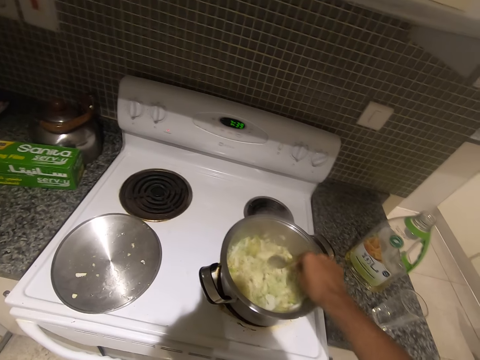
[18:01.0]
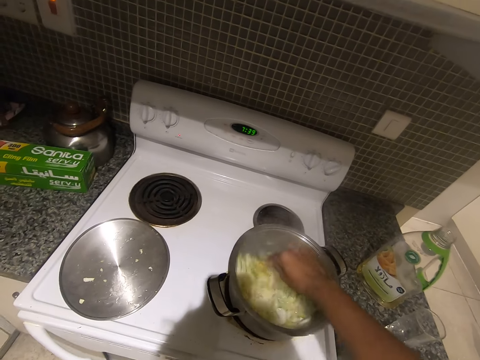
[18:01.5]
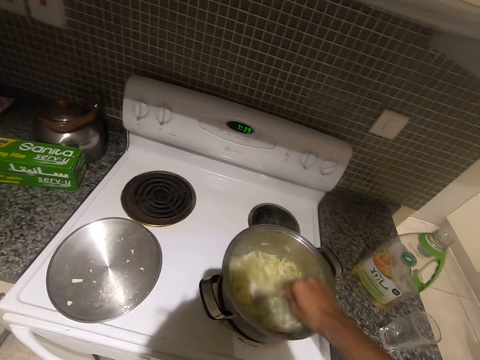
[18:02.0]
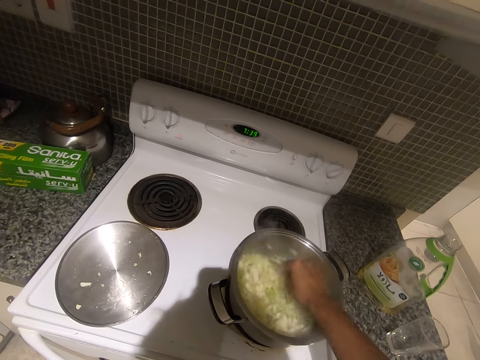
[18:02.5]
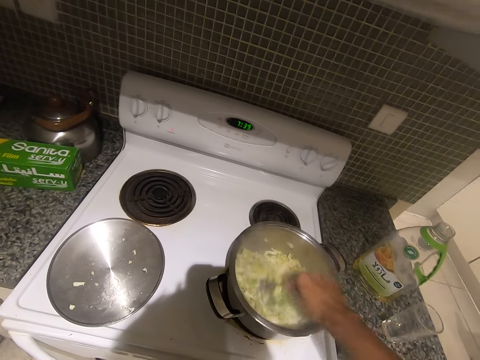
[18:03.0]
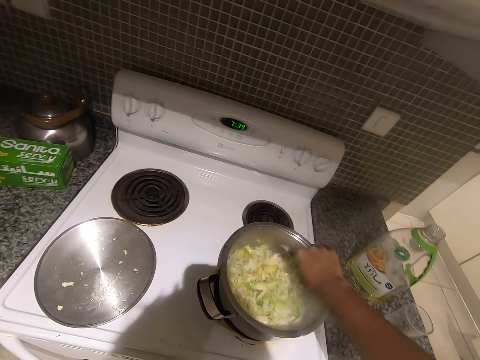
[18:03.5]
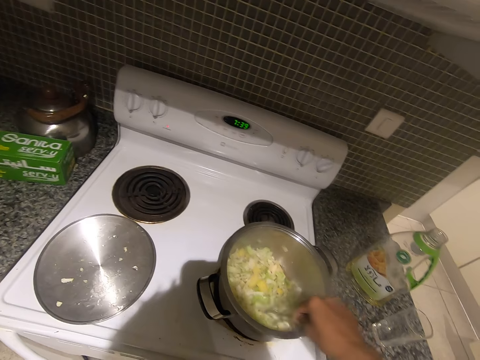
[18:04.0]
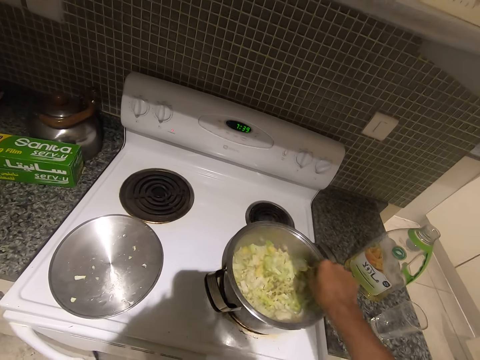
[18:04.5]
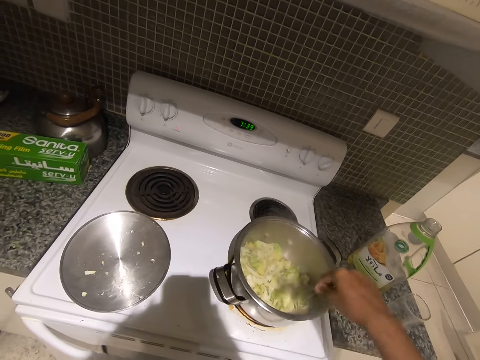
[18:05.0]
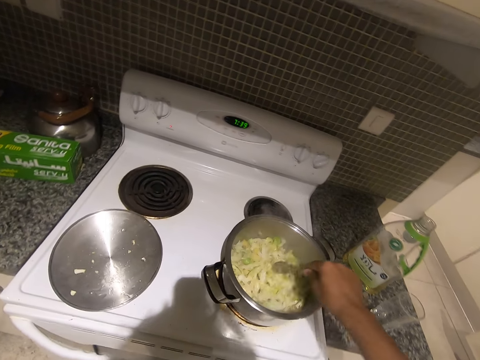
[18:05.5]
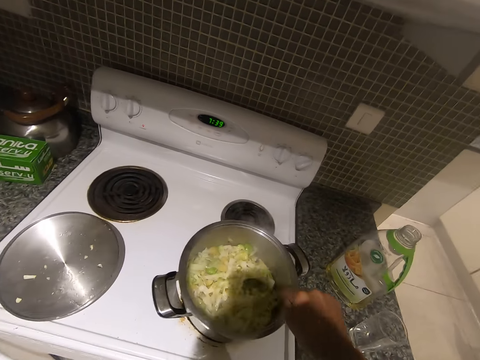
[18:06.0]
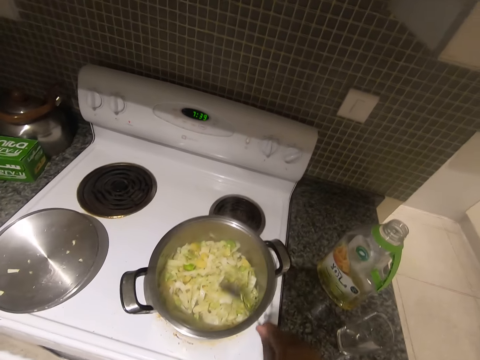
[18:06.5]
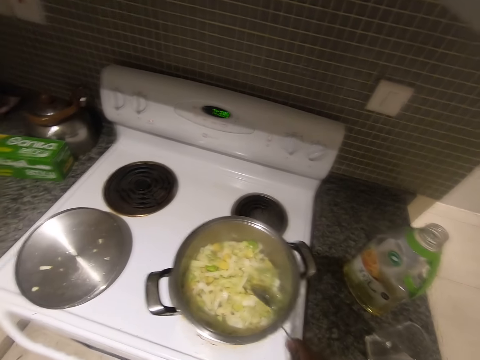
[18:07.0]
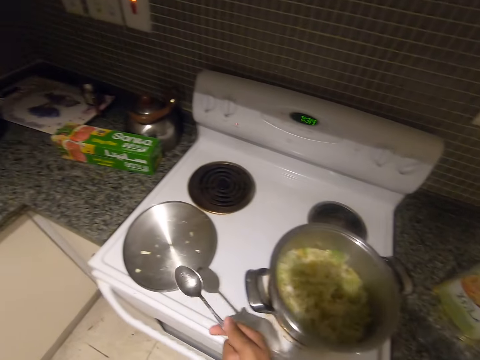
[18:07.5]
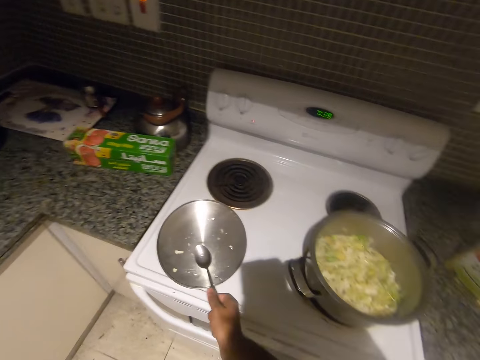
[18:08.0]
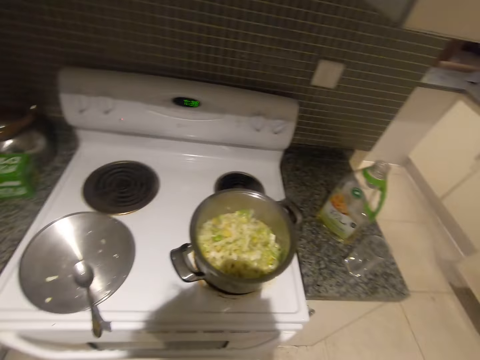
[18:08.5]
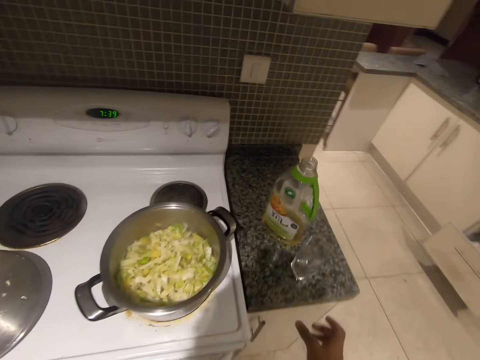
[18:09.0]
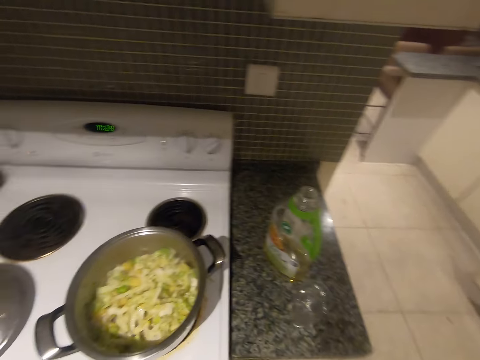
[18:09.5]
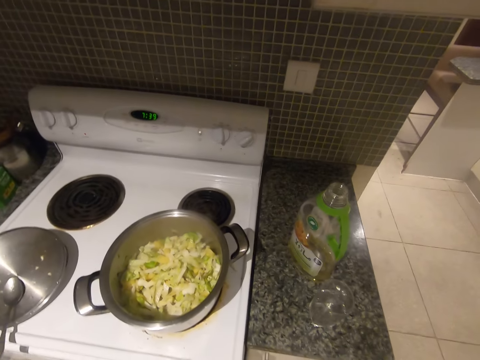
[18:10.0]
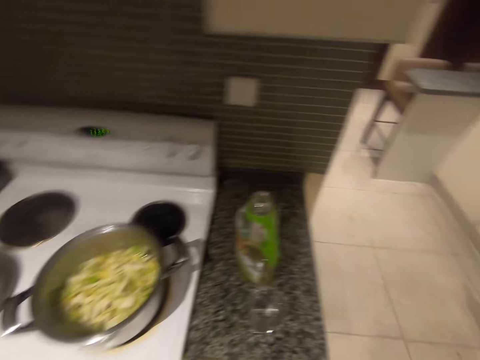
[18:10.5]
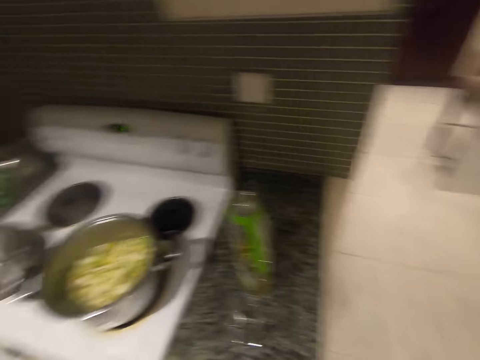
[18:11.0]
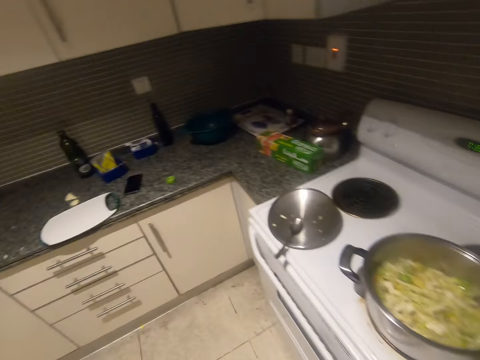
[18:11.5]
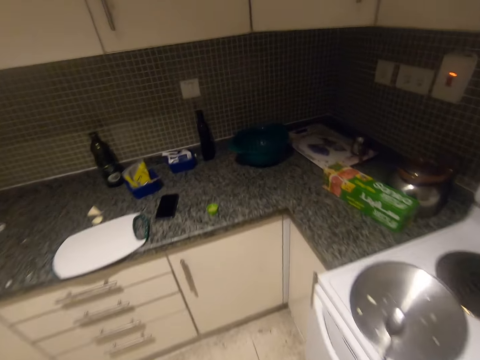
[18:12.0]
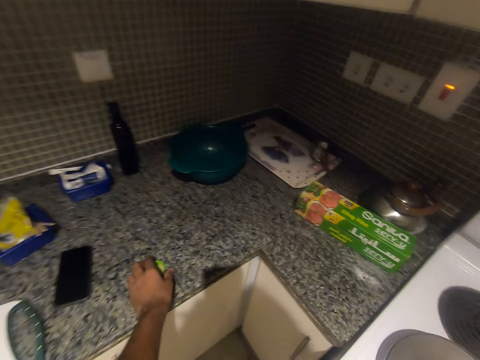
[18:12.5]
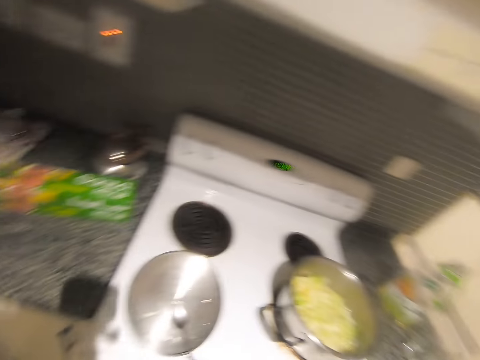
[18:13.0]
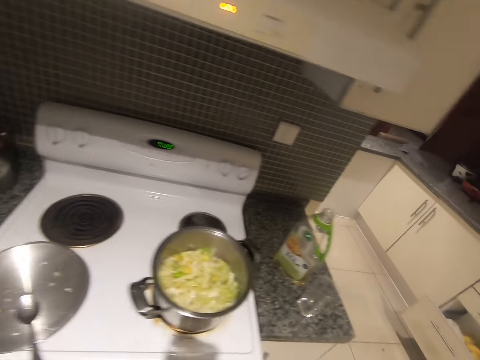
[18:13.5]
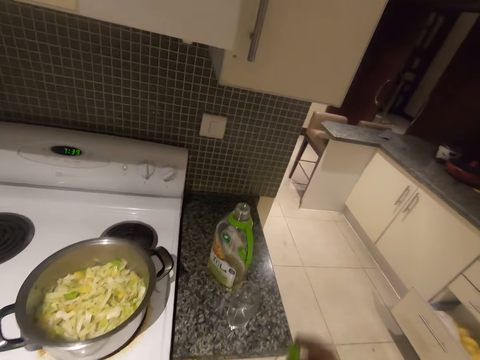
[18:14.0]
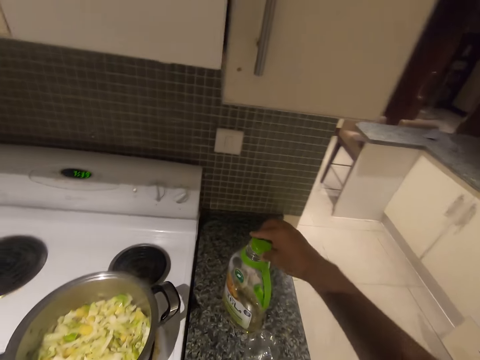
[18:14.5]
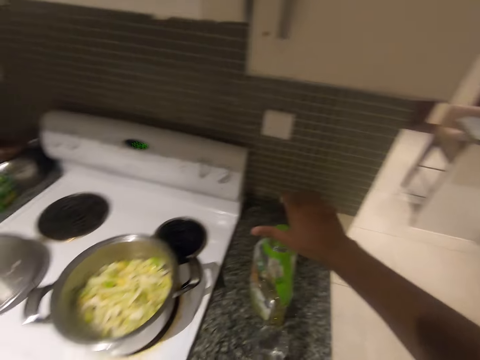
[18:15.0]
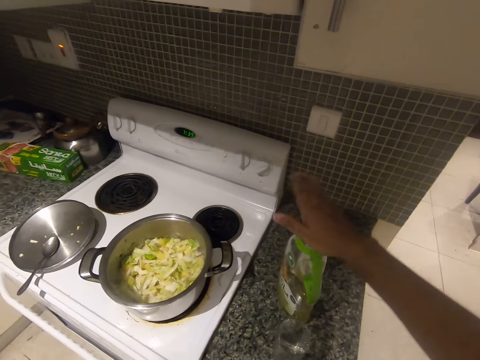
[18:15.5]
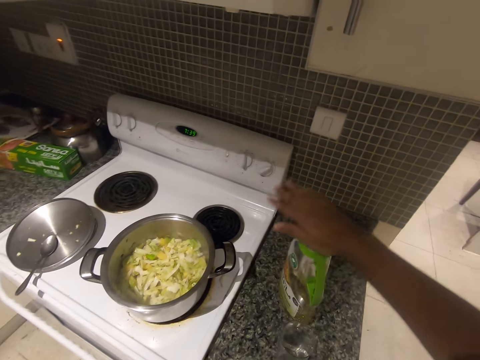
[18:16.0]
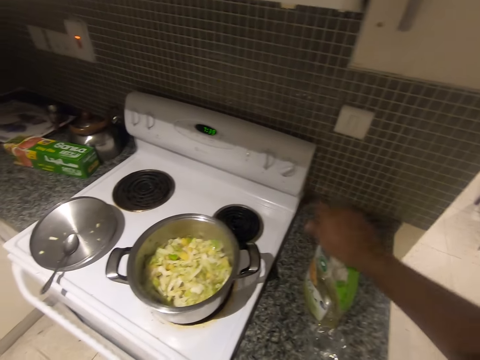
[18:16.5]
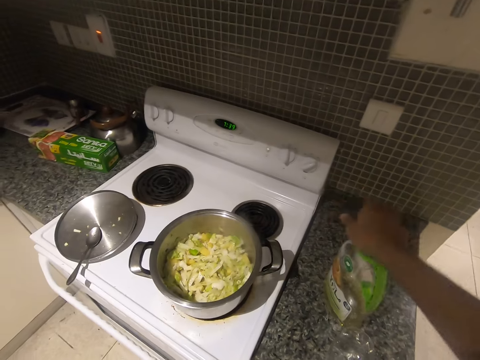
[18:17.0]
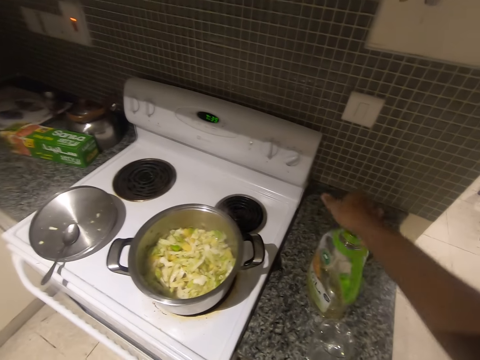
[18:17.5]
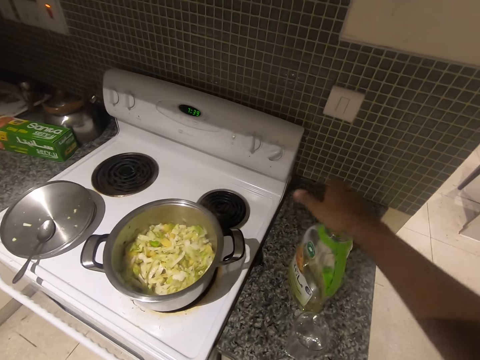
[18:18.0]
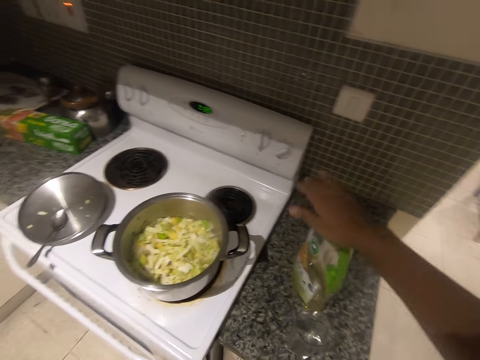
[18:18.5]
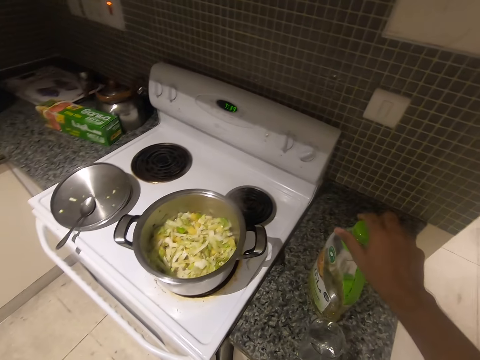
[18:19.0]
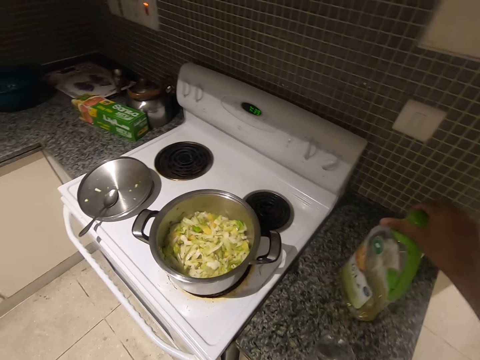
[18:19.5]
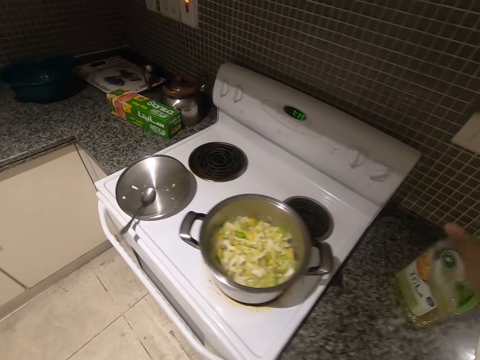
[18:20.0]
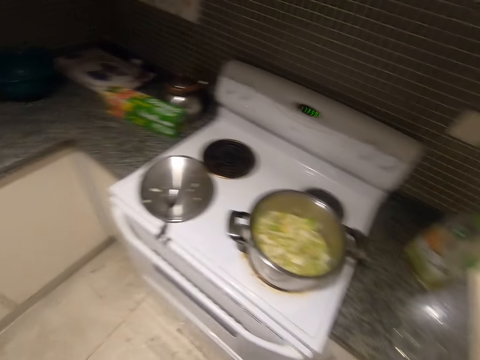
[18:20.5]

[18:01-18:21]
The camera wearer hits the spoon on the edge of a pot with his right hand. He drops the spoon on a pot cover with his right hand. He walks around a kitchen. He picks up a cover of a bottle from a kitchen cabinet with his left hand. He covers a bottle of oil with his right hand. He moves the plastic oil bottle on the kitchen countertop.

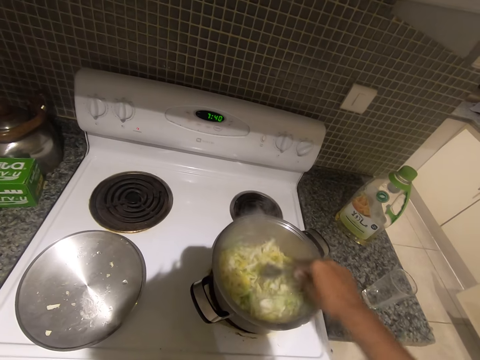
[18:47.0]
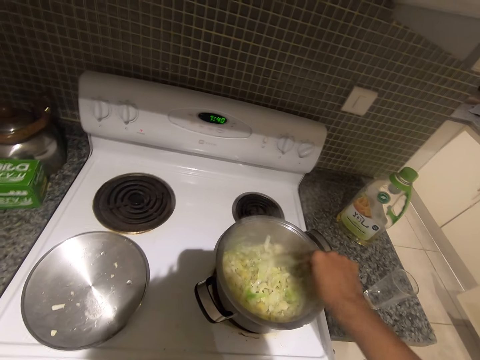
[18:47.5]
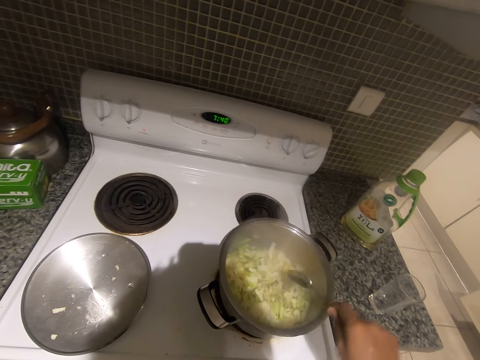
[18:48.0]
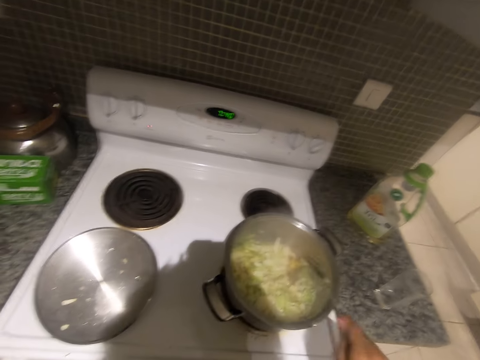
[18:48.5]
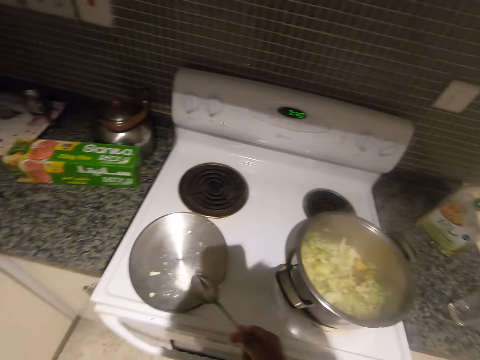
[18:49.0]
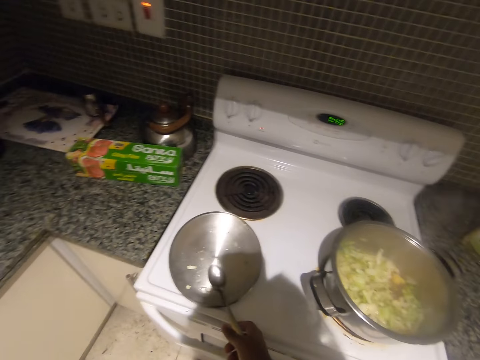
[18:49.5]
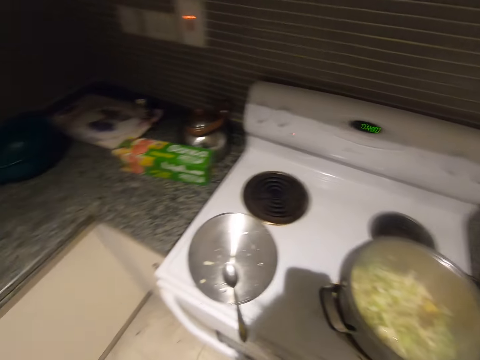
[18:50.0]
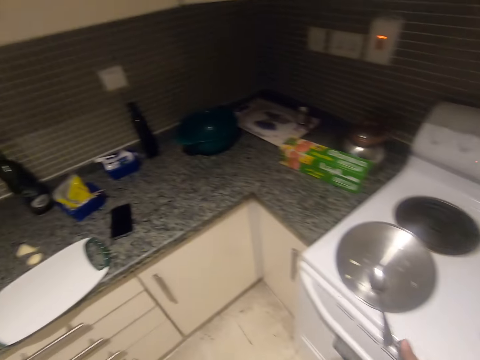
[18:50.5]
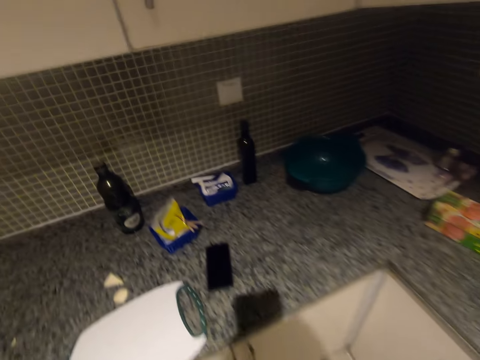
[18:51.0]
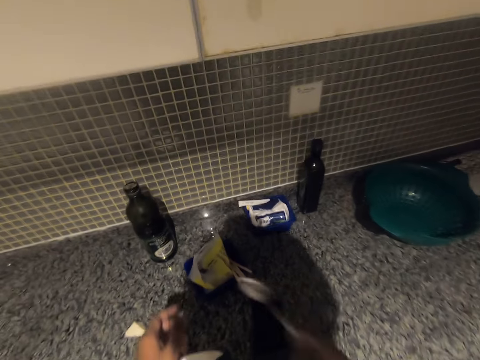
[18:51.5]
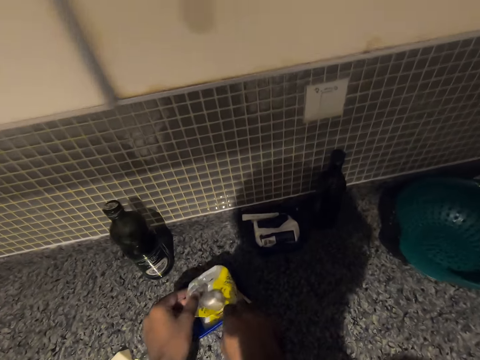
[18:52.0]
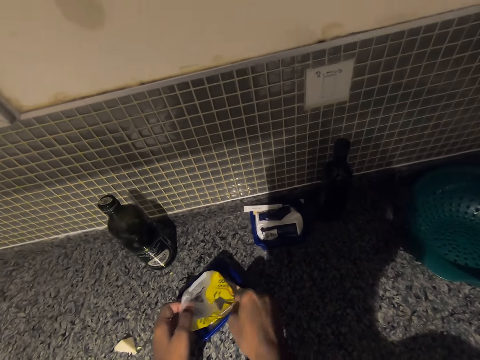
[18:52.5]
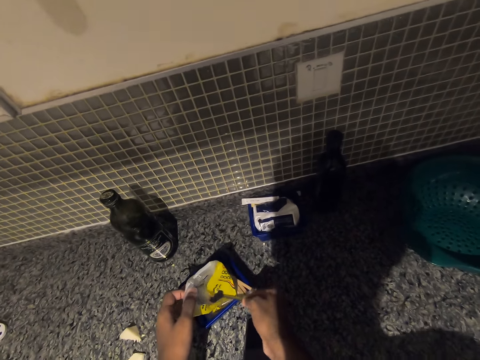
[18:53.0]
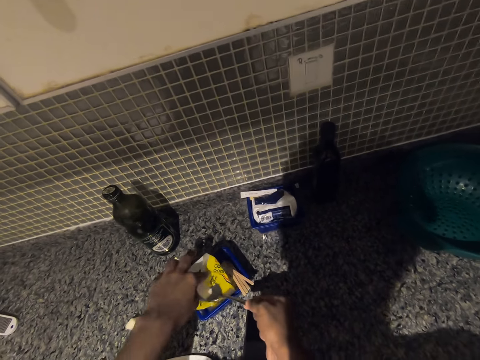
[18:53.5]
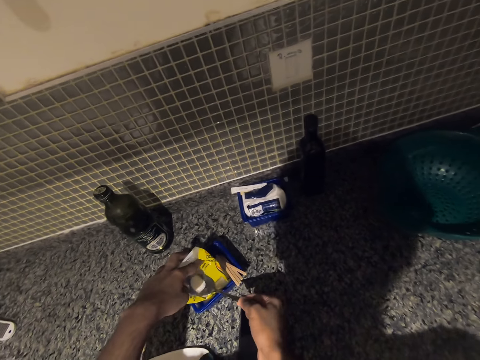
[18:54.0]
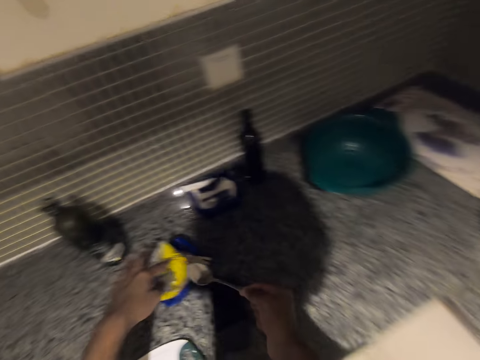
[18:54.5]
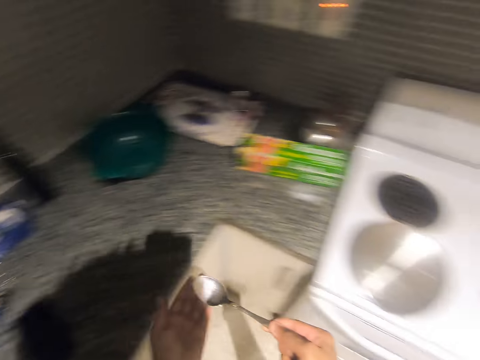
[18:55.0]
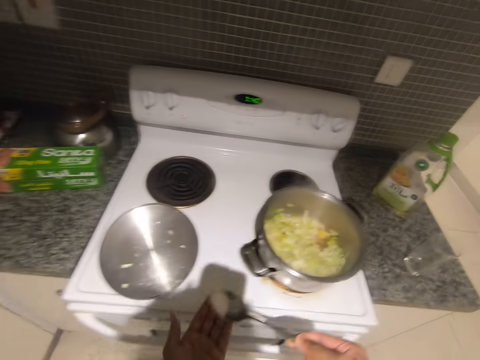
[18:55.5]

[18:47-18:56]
The camera wearer places the spoon on the pot lid. He walks in the kitchen. He picks the spoon from the pot lid with his right hand. He takes salt with the spoon from a packet on the kitchen countertop with his right hand. He adds the salt in the pot.
